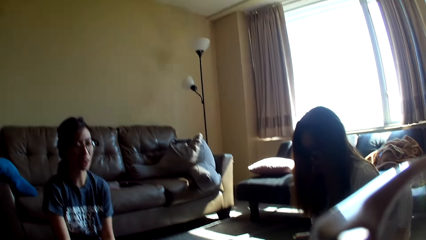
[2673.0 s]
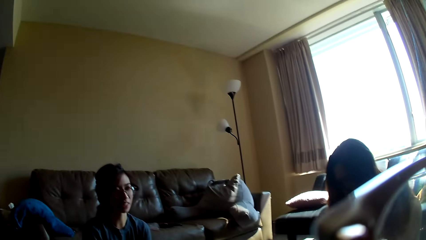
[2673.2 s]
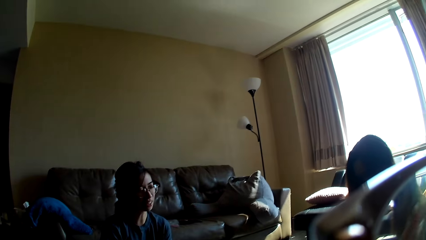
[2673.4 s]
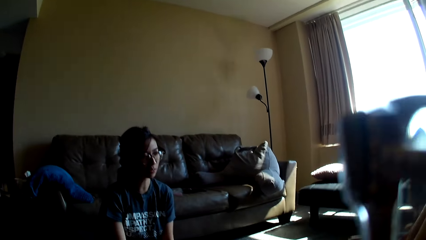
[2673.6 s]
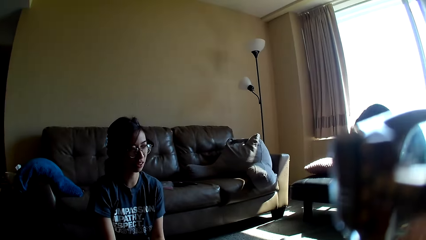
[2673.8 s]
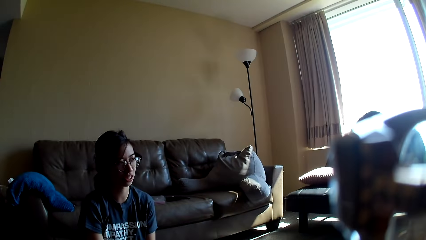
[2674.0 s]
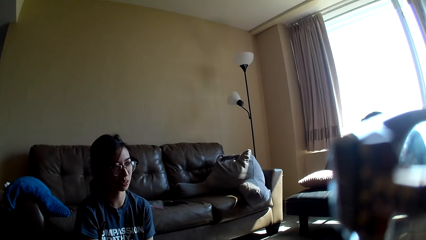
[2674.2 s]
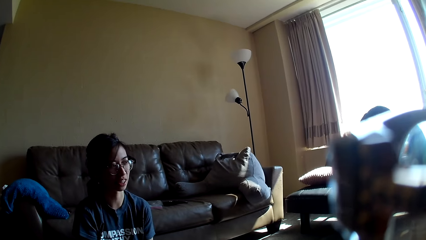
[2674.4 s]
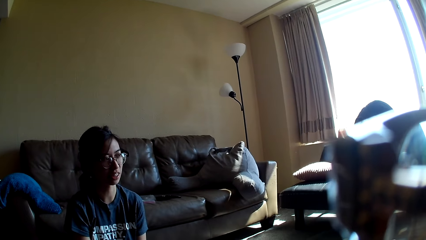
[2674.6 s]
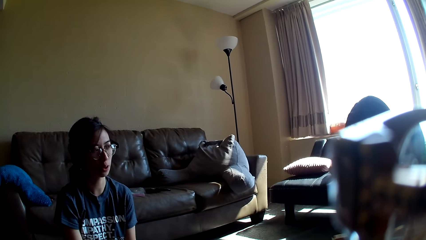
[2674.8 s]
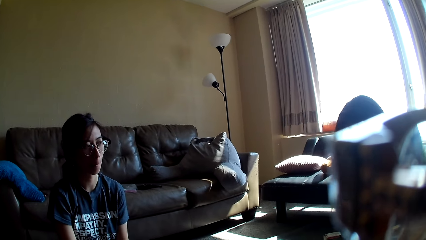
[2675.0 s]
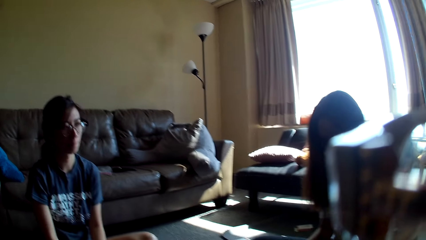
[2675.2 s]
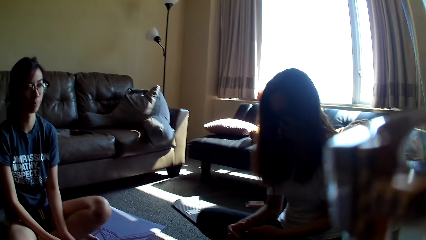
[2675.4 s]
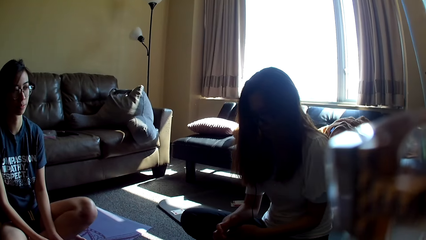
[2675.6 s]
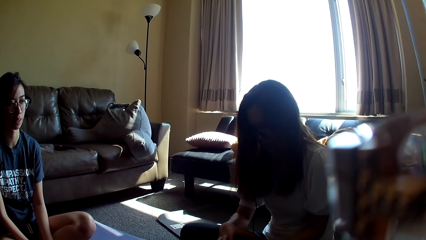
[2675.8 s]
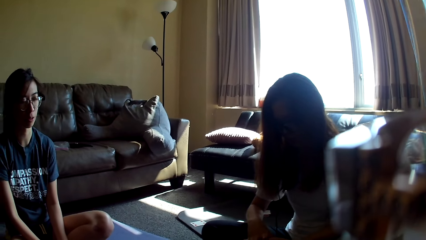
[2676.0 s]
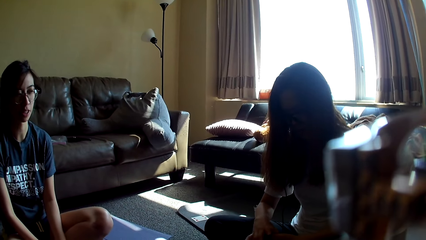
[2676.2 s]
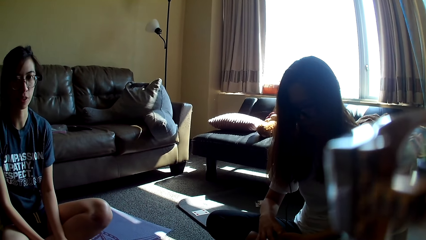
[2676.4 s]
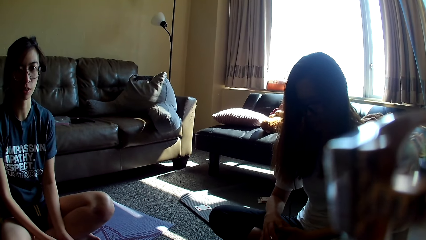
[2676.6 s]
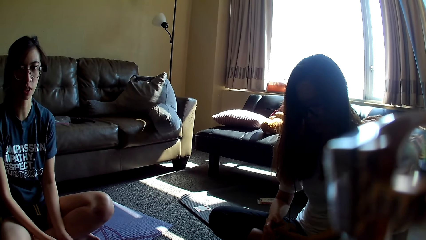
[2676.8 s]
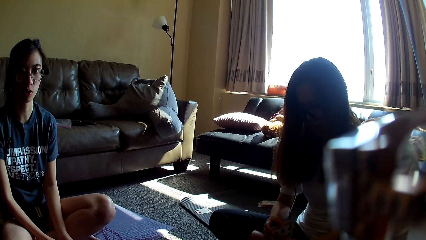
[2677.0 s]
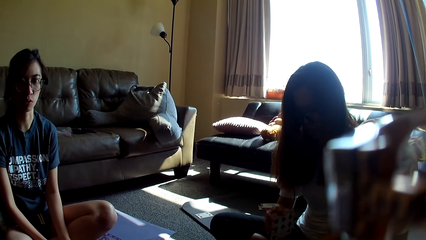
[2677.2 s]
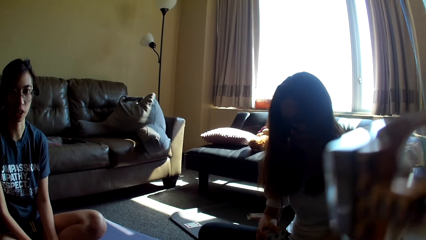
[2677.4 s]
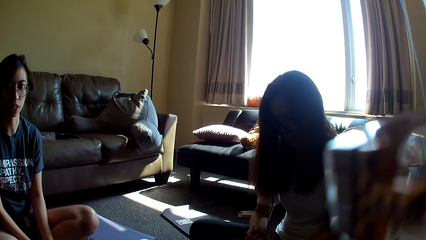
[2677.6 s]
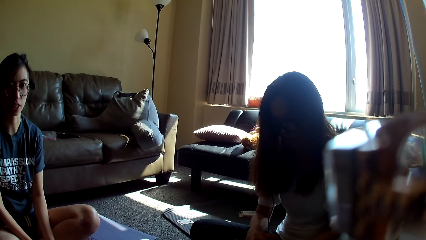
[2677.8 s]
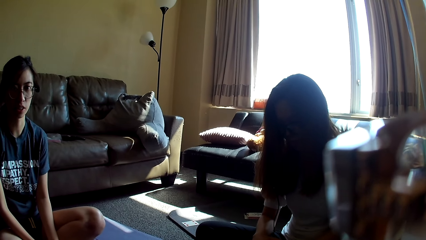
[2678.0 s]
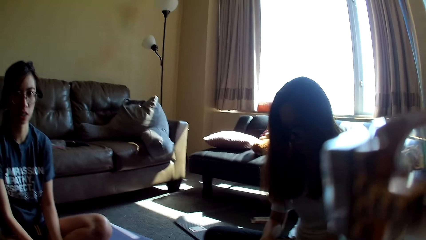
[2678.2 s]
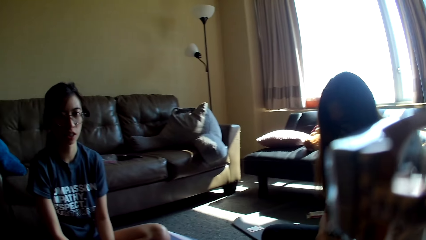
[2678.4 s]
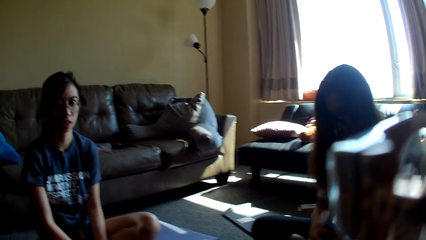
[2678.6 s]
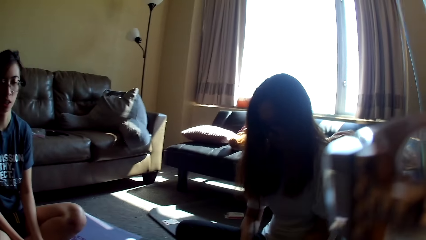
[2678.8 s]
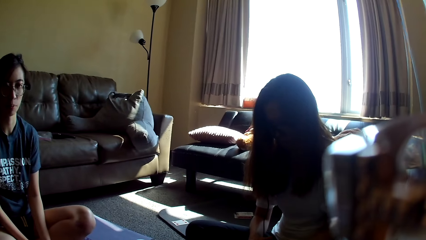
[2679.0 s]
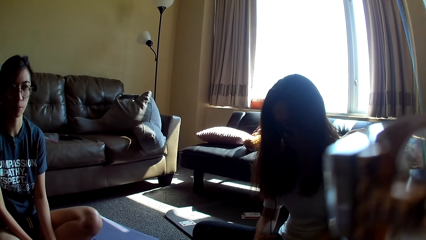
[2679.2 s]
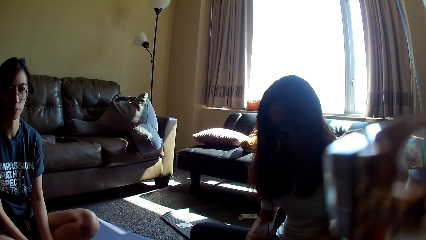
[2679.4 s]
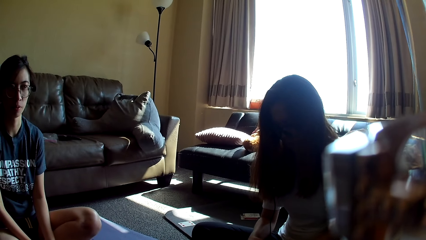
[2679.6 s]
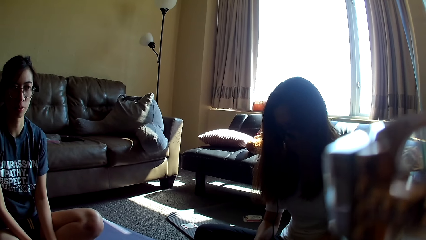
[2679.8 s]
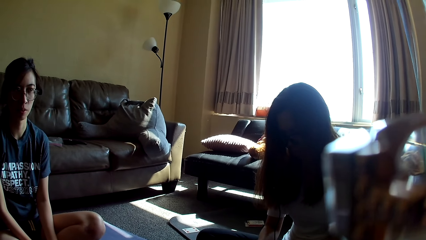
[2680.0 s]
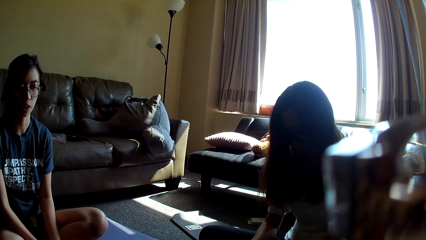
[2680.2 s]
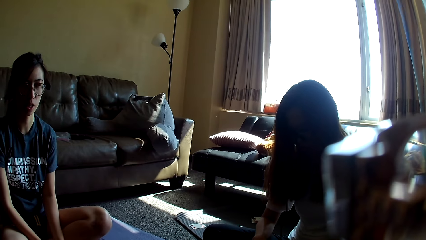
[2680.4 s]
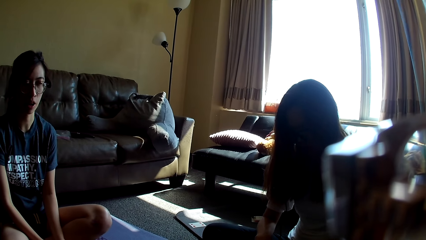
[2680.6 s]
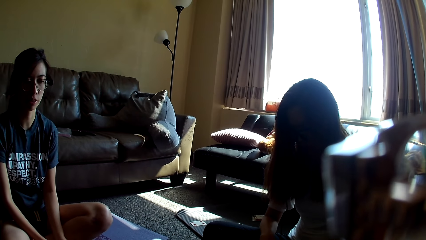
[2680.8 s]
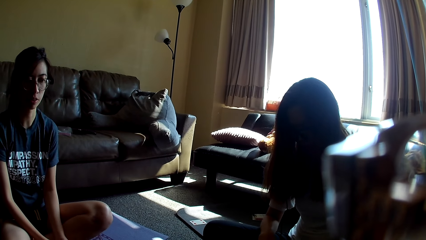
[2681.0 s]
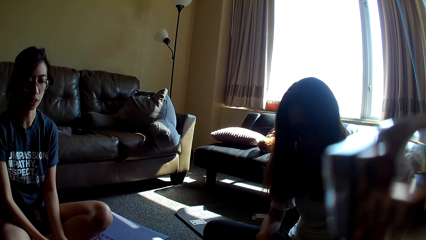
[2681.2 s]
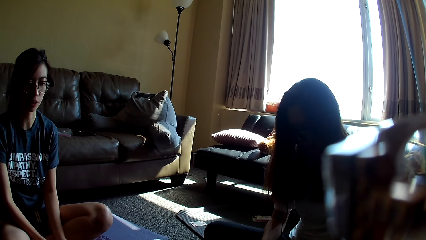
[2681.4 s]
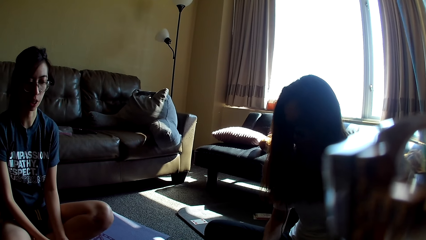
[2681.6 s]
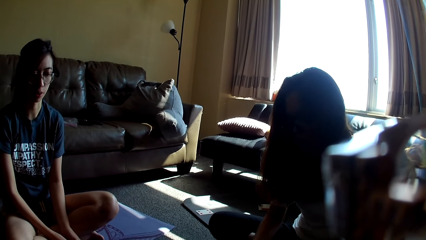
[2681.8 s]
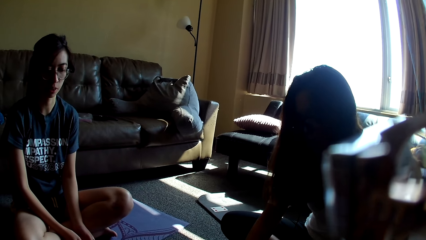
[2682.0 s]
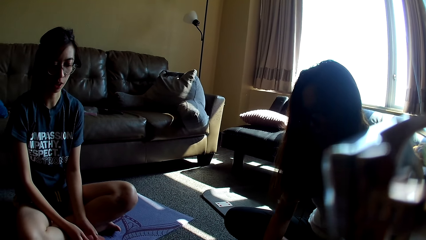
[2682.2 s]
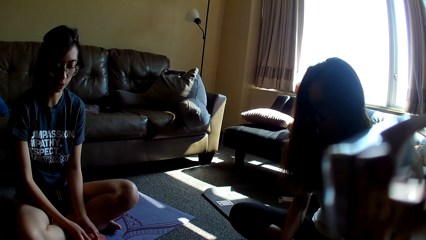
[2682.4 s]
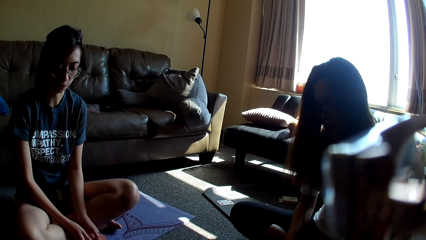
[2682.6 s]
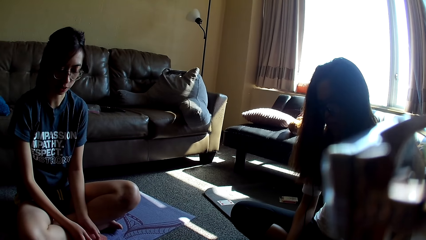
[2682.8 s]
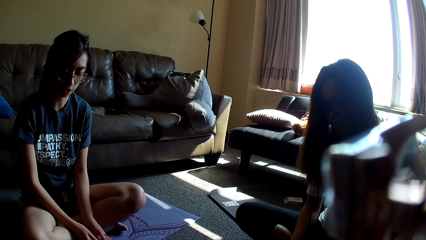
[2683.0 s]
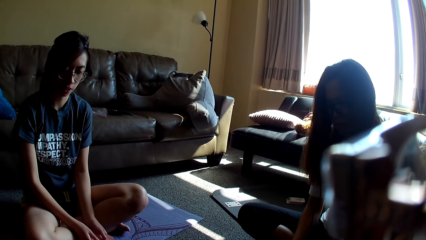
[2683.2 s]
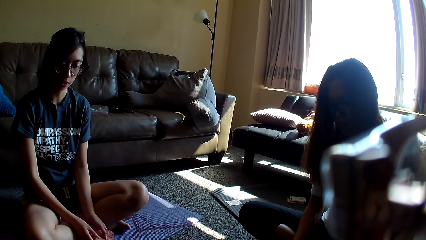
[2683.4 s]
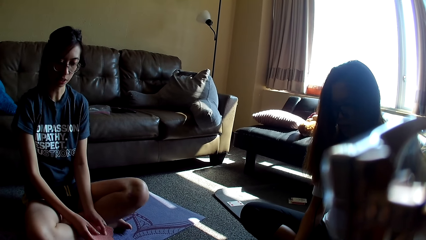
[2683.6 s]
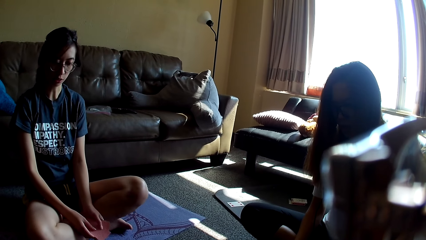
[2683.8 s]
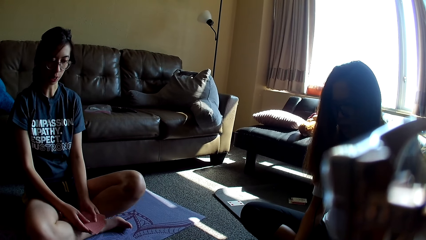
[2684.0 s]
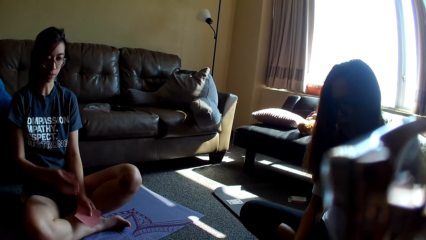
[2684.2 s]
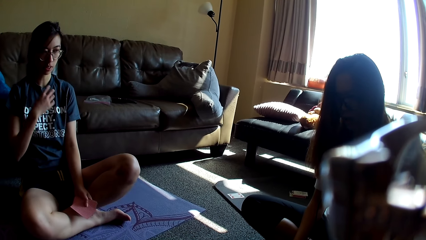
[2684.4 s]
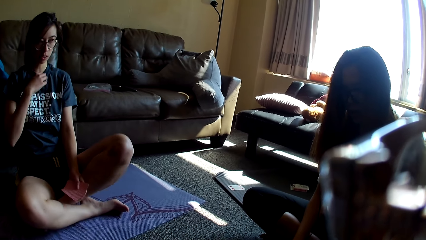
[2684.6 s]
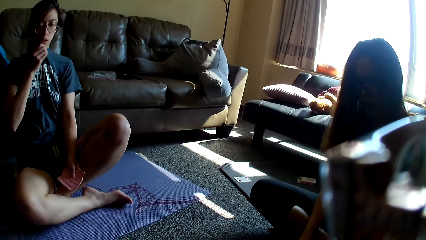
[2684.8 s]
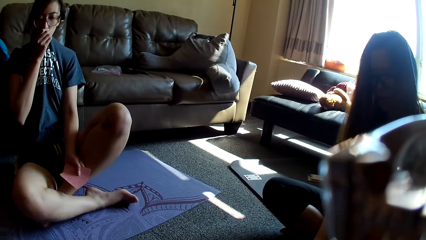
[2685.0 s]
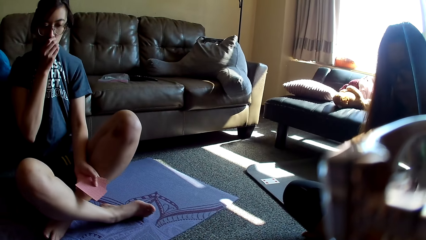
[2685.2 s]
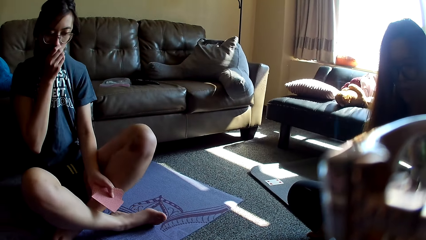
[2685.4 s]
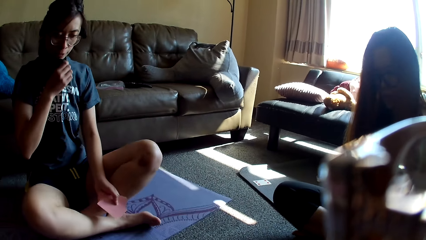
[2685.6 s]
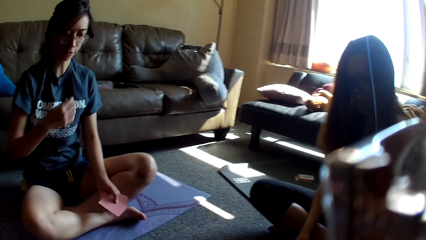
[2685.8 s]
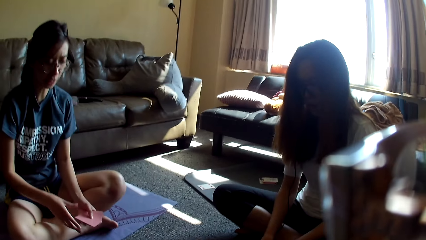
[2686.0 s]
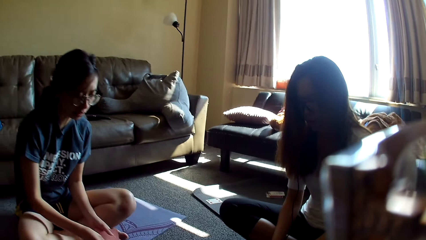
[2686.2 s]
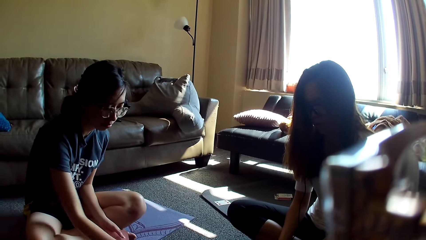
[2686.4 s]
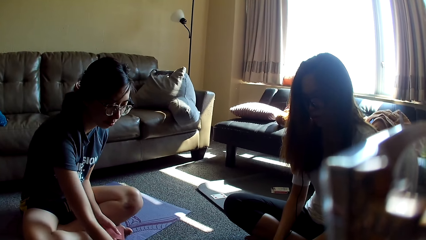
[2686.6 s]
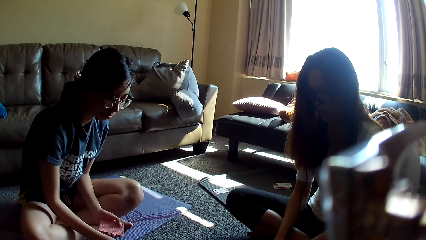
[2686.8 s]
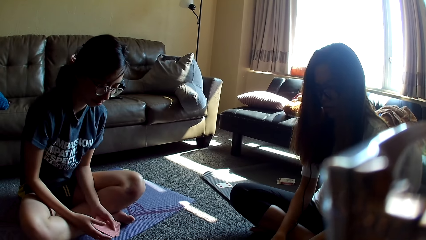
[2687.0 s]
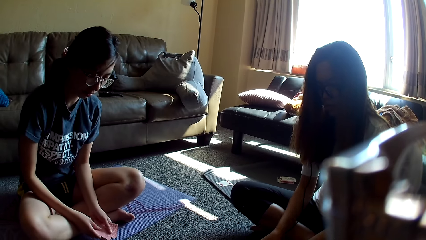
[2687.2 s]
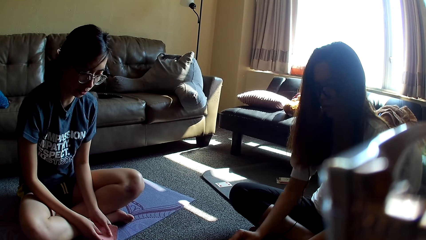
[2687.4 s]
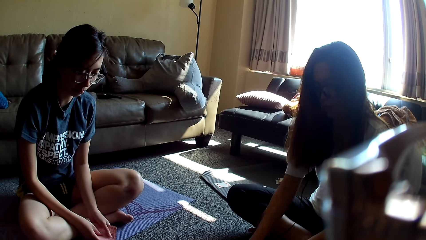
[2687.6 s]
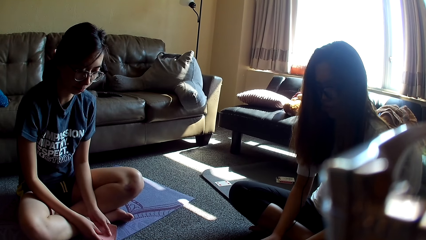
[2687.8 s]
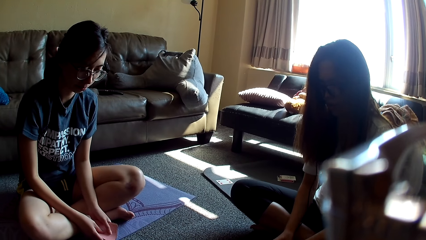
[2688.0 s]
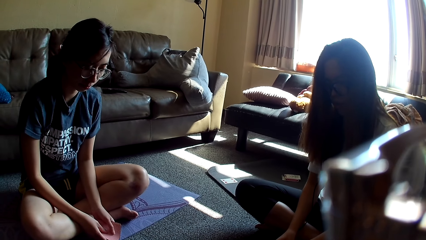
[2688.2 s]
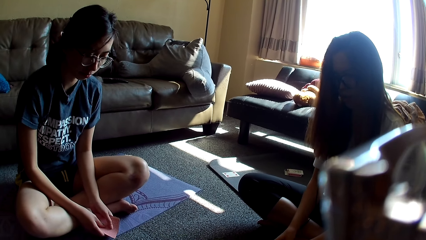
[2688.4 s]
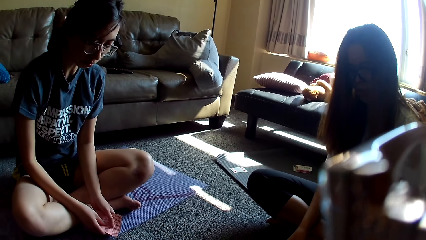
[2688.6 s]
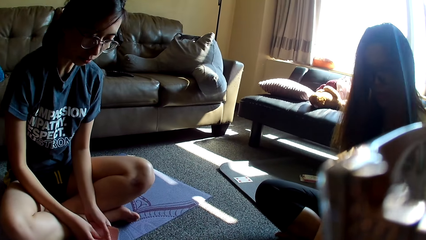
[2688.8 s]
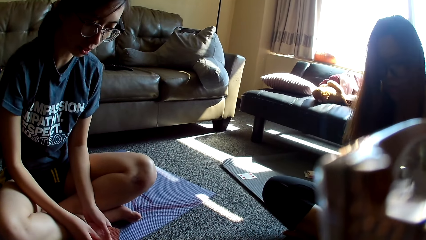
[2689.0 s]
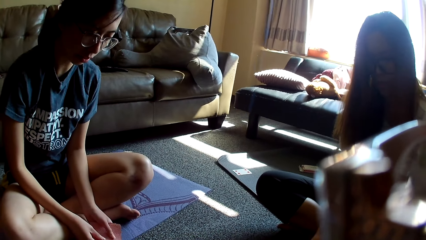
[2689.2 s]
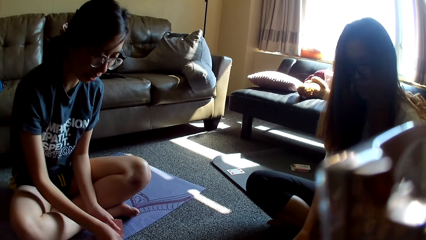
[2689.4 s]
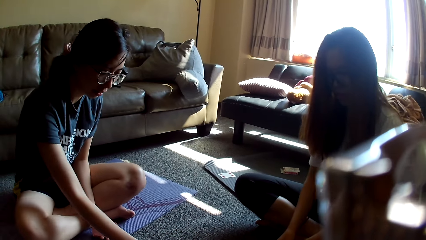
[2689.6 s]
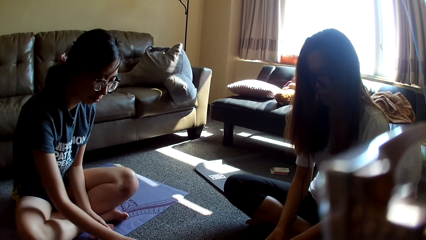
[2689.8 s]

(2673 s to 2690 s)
The camera wearer looks around. A lady moves a hand repeatedly. She places a card on the floor. Another lady holds her top, covers her mouth with the t-shirt, and drops the top. She holds the card game, places a card on the floor, and holds the card game. The first lady drops the card game.
